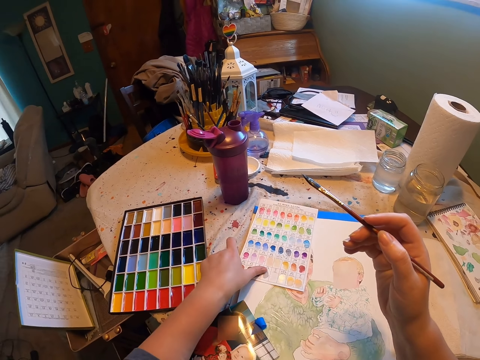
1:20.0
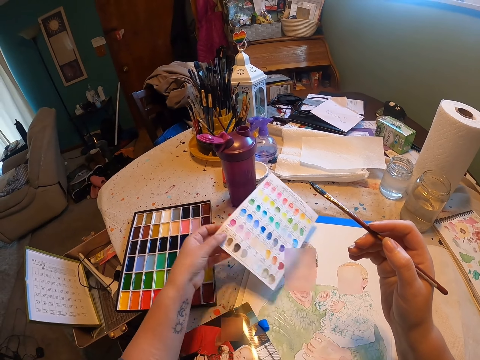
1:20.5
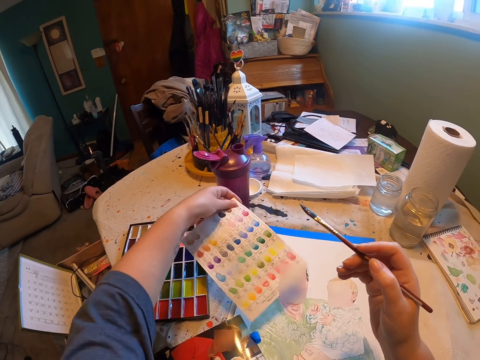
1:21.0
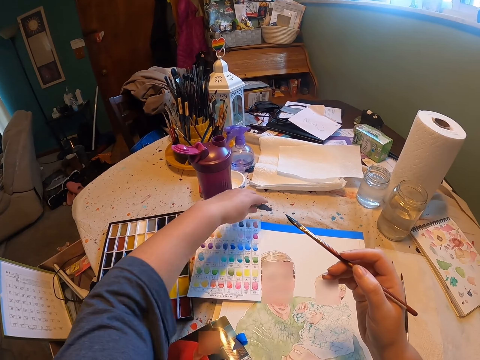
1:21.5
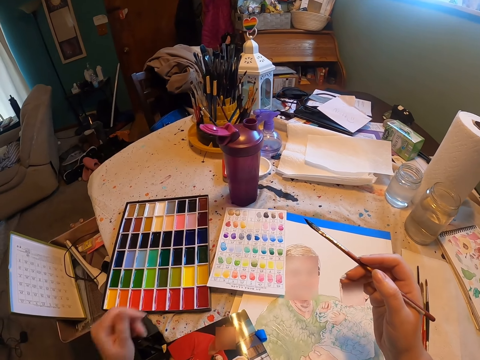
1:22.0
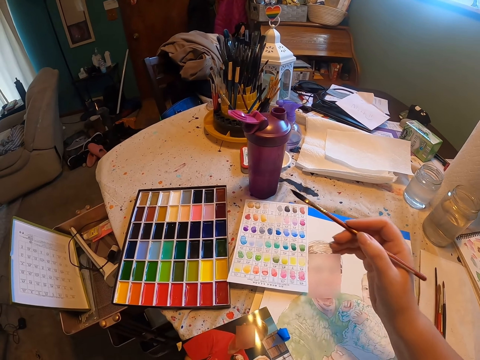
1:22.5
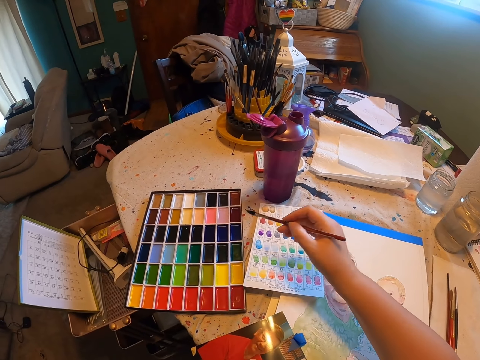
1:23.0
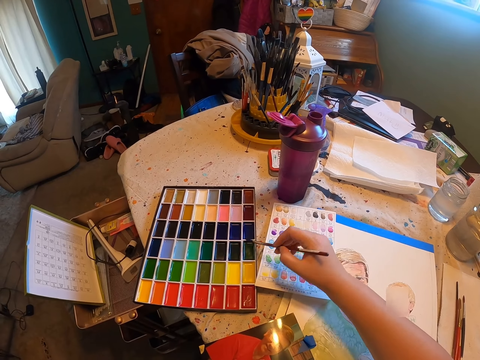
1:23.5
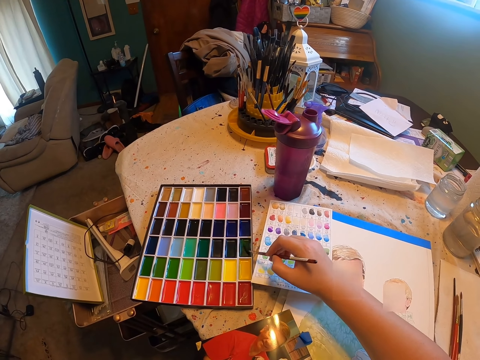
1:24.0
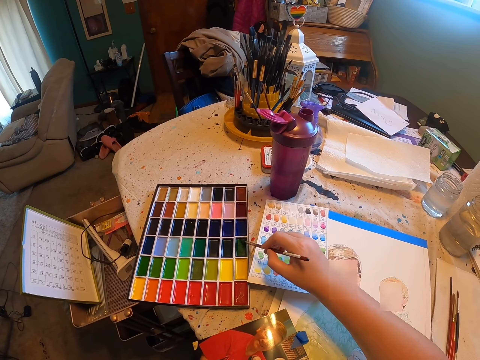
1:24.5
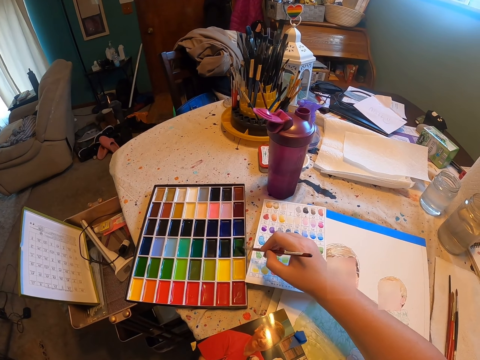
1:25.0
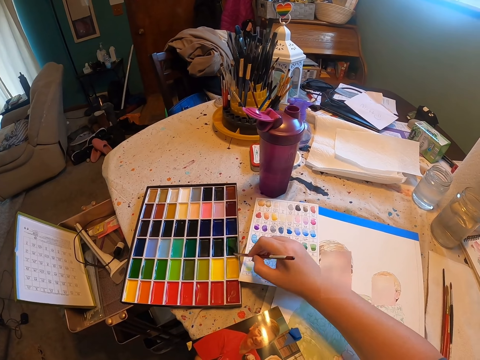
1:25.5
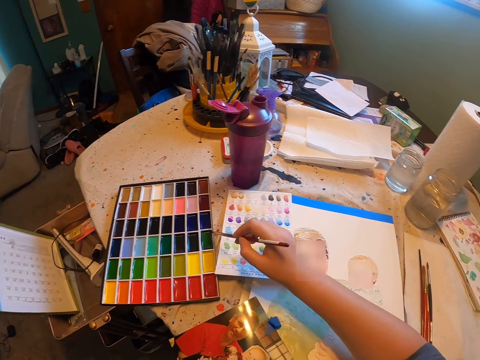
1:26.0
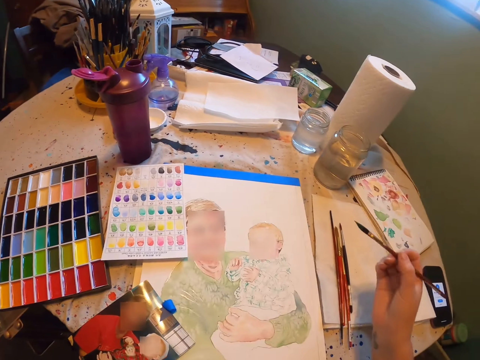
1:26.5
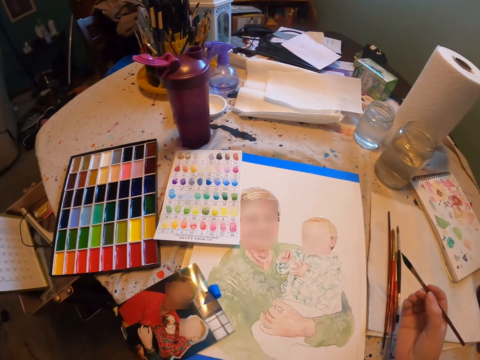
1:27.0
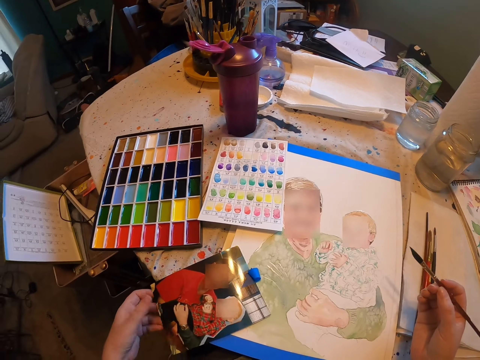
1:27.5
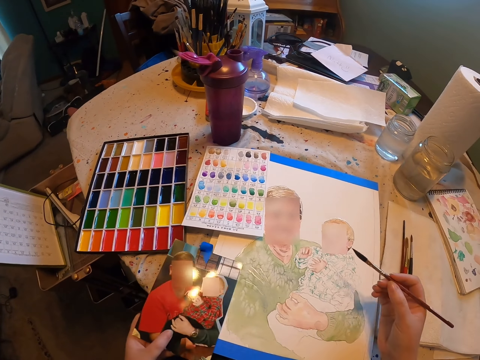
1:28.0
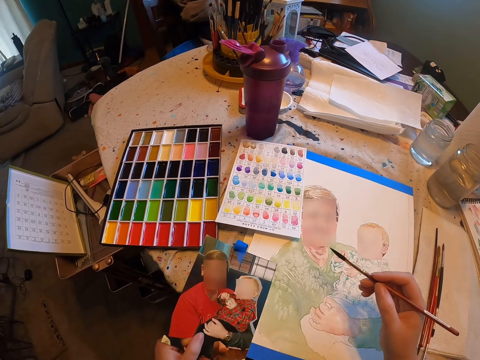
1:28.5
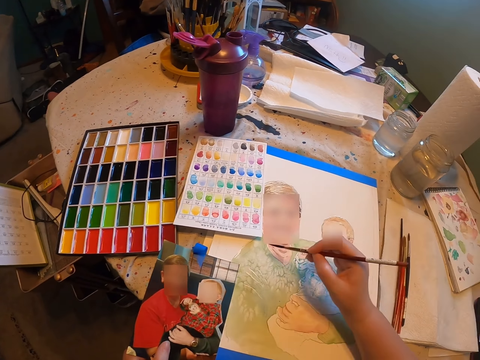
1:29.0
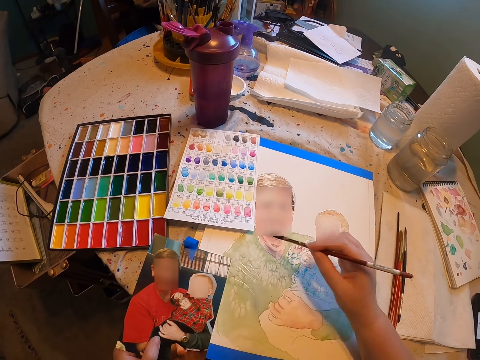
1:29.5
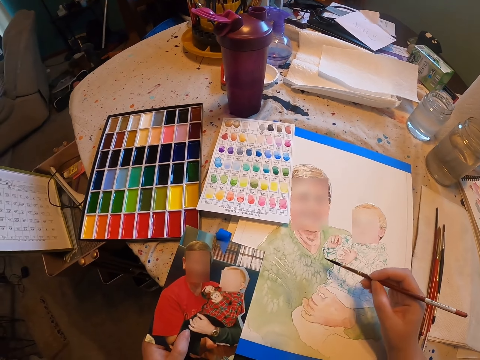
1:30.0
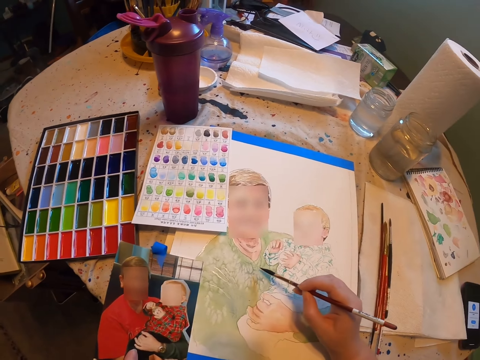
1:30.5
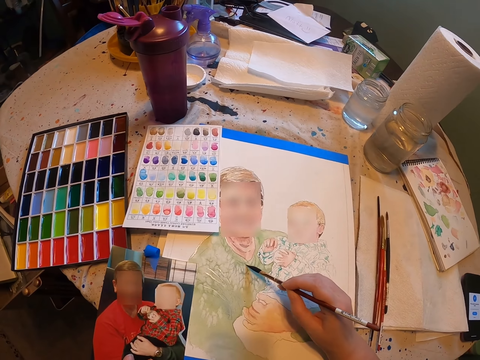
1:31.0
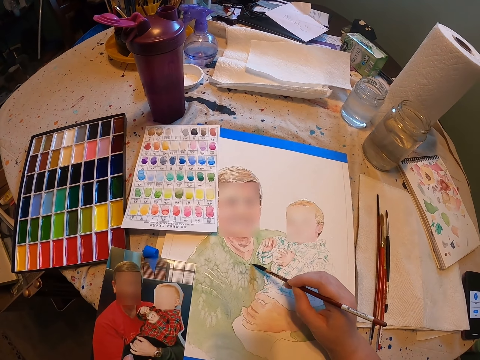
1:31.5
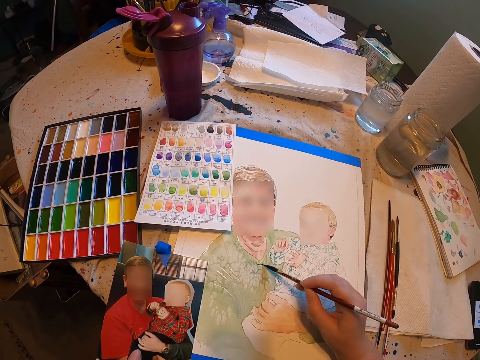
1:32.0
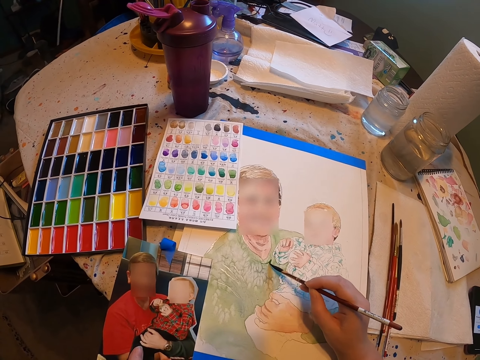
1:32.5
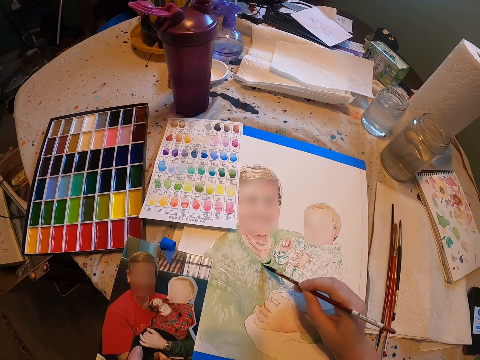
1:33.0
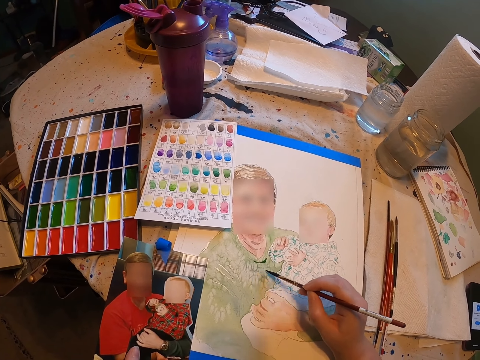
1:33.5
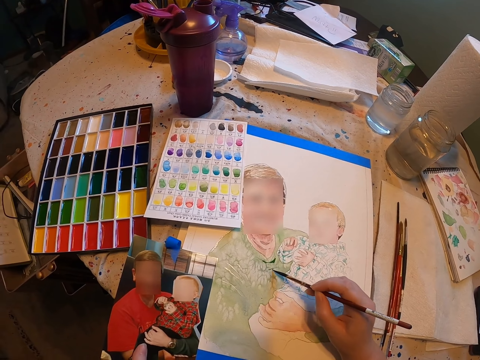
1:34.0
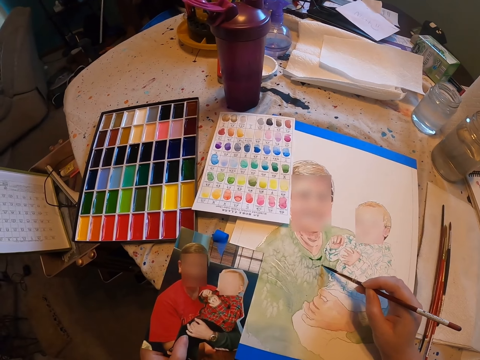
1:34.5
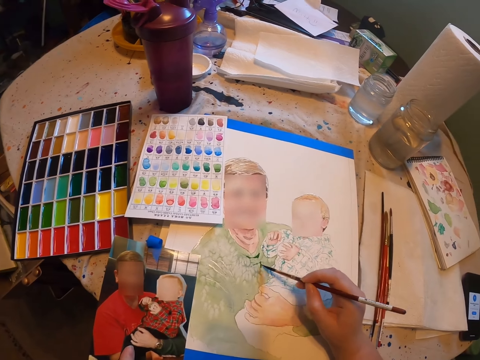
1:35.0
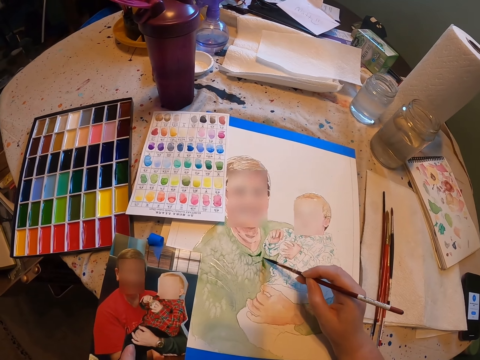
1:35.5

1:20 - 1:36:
The camera wearer takes a paint sample or color paper. They turn the paint sample. They place the color paper on the table. They move their hand. They look at the paint tray. They rub the paint brush in the paint. They take paint. They remove the paint brush from the paint. They look at the picture. They pick up the picture. They move their hand. They look at the picture. They paint the drawing on the drawing paper.

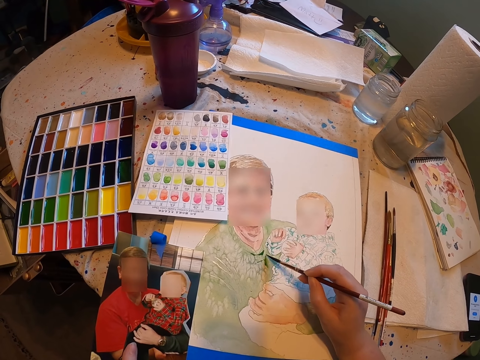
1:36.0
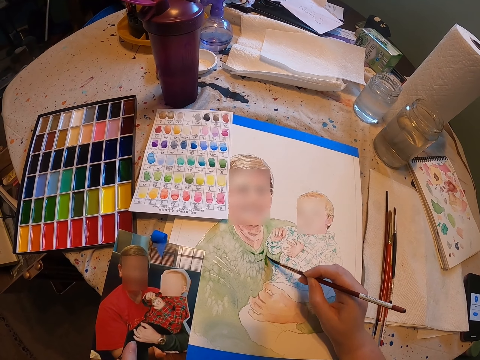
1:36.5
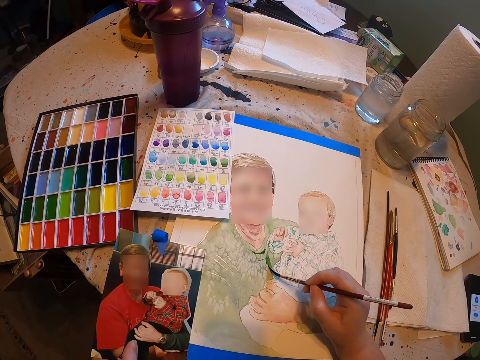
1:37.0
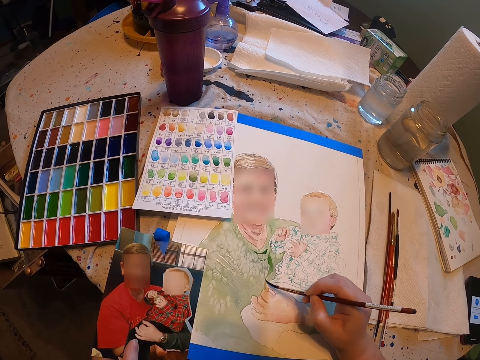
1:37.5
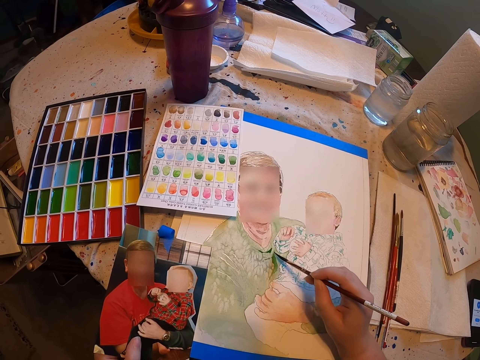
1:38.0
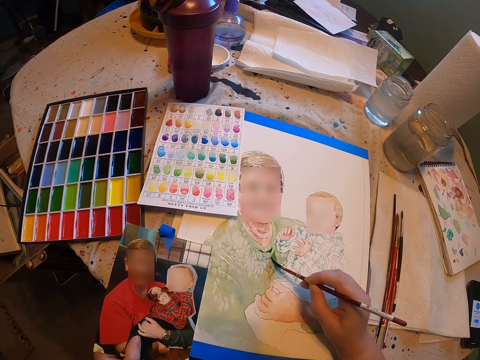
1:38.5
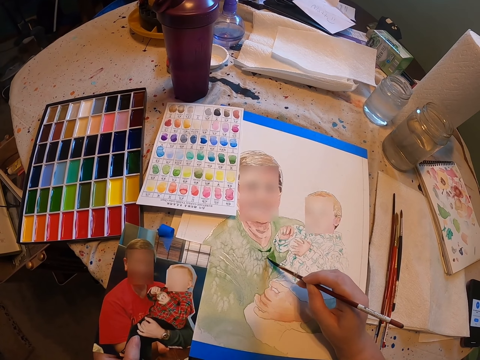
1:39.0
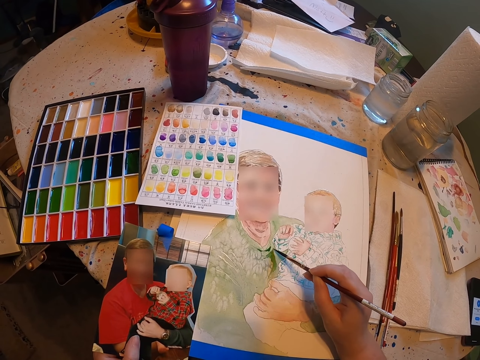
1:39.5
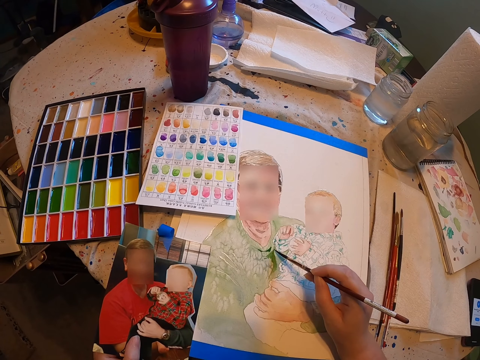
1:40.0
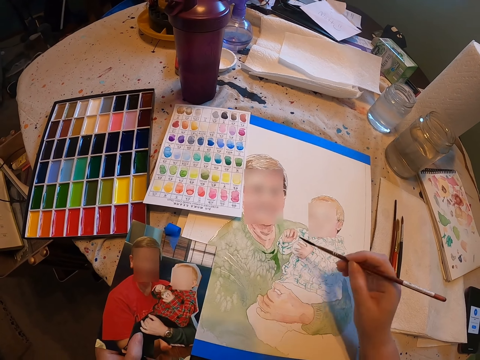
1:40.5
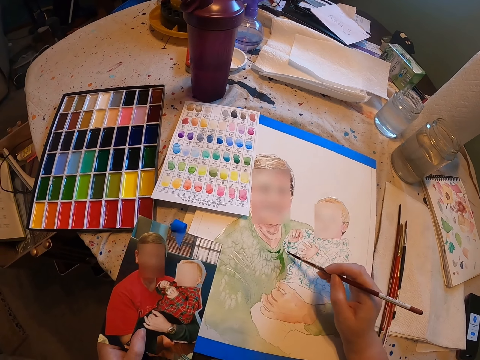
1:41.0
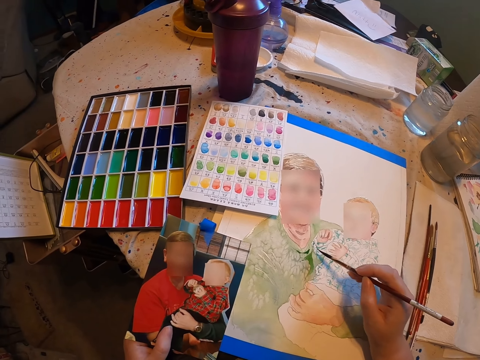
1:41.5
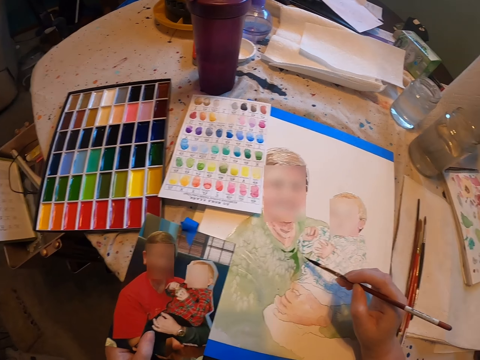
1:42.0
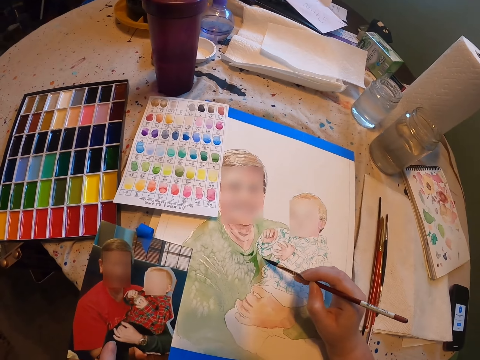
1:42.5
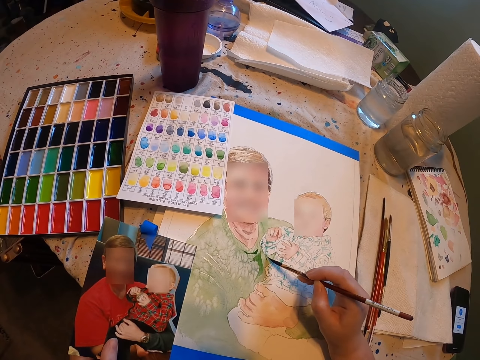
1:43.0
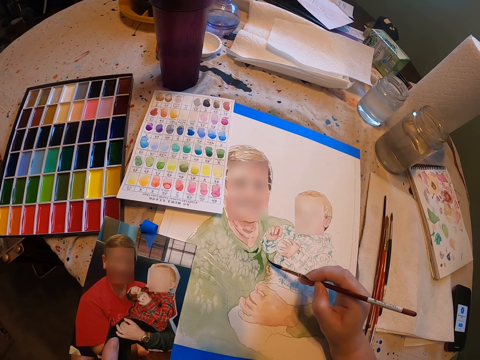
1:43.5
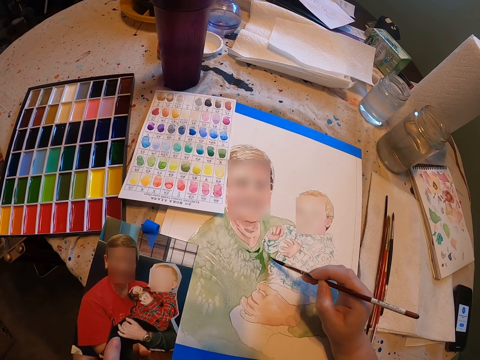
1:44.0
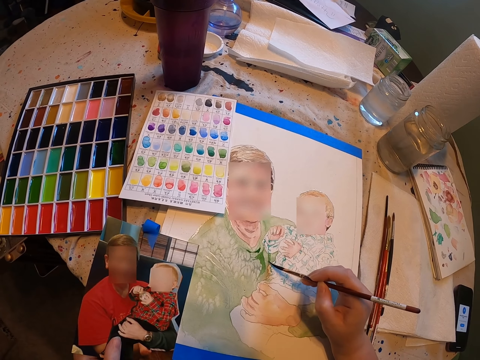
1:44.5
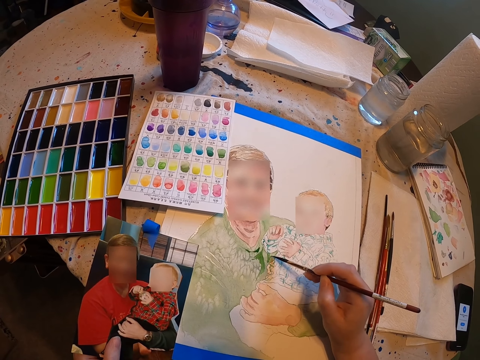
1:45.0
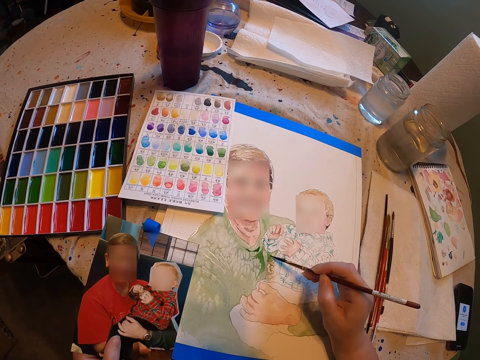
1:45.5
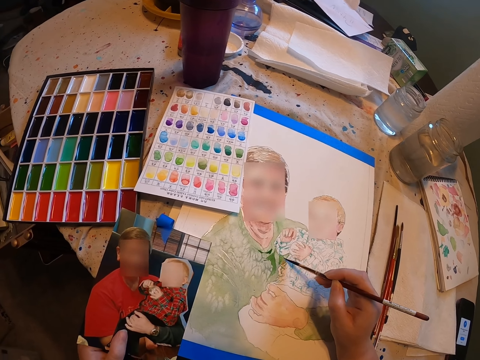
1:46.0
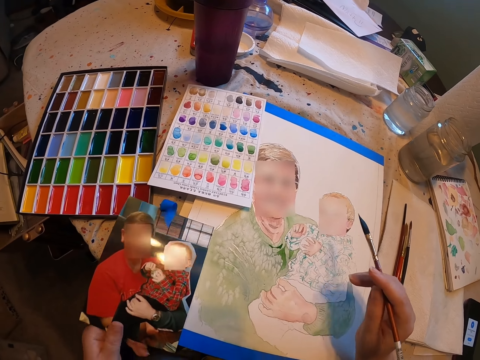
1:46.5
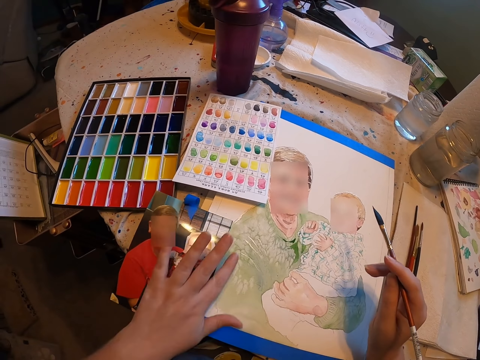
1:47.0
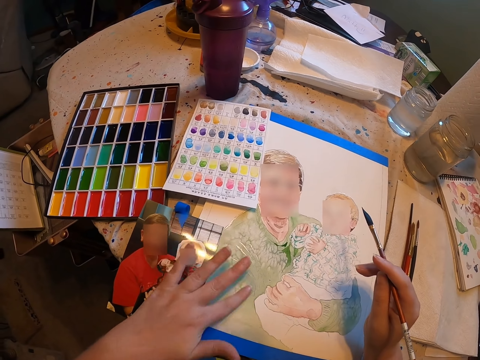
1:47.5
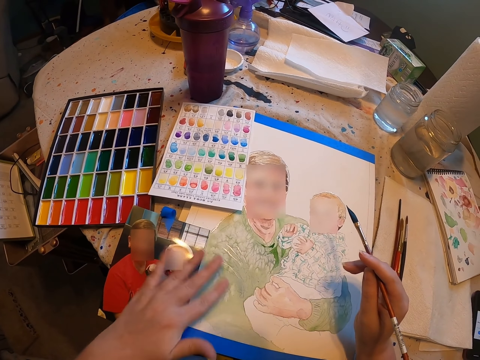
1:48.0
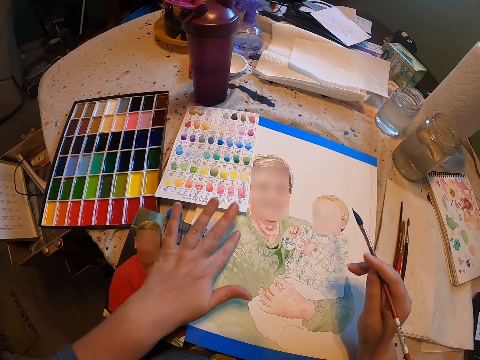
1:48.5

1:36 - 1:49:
The camera wearer touches the drawing. They drop the picture. They move their hand around the drawing paper.
